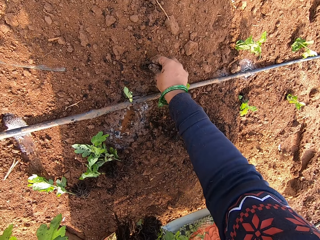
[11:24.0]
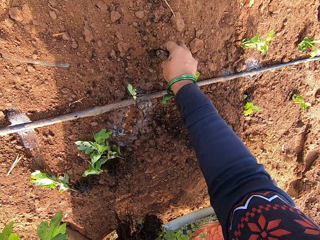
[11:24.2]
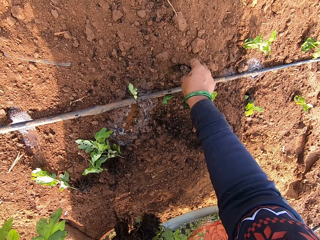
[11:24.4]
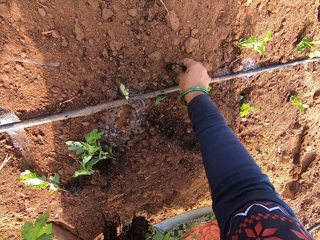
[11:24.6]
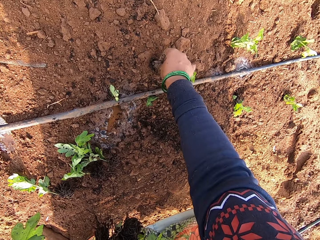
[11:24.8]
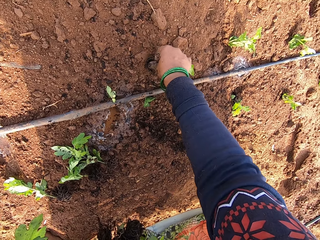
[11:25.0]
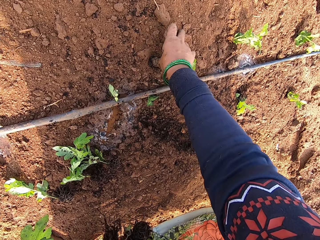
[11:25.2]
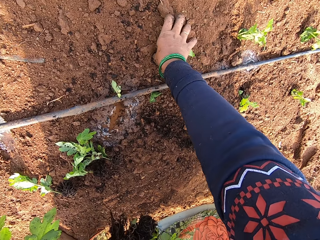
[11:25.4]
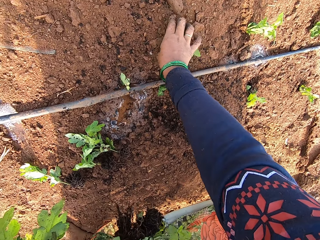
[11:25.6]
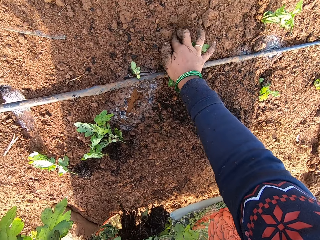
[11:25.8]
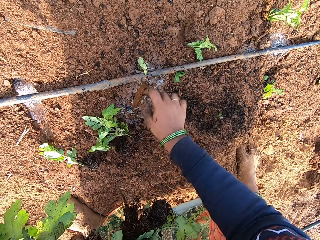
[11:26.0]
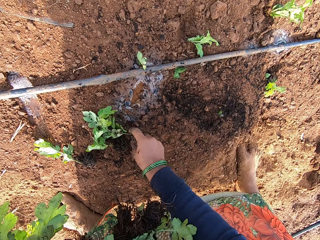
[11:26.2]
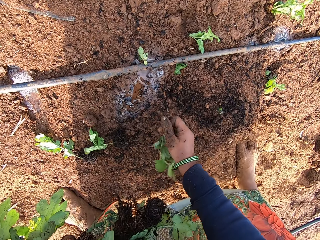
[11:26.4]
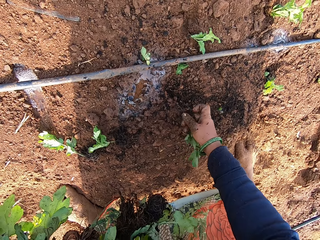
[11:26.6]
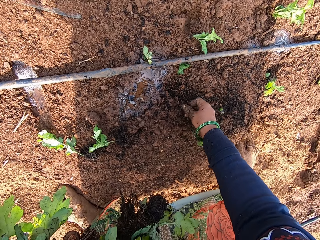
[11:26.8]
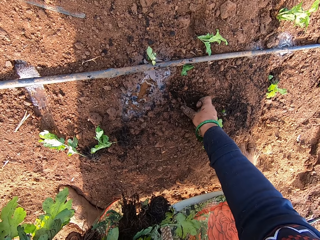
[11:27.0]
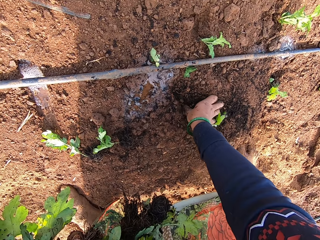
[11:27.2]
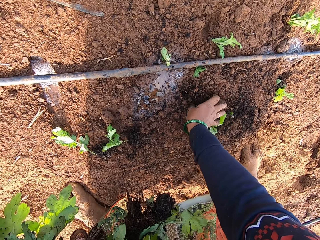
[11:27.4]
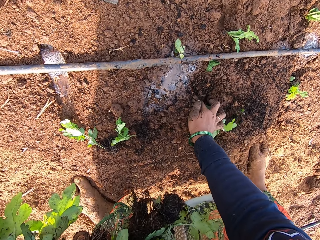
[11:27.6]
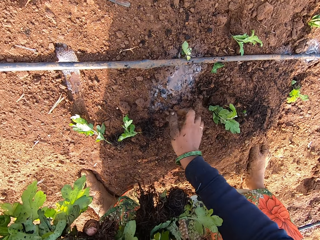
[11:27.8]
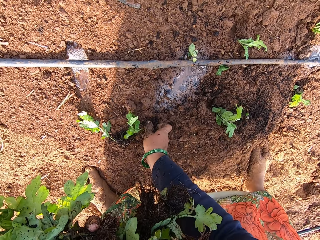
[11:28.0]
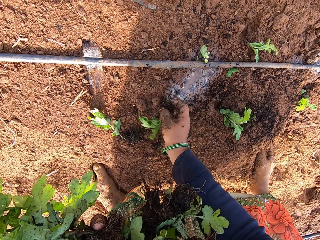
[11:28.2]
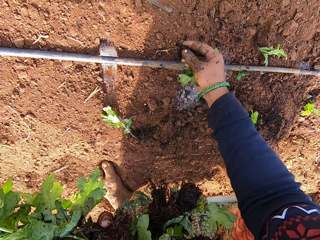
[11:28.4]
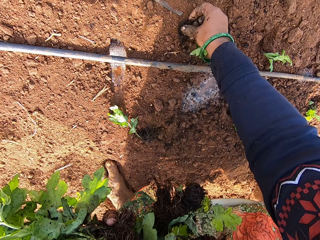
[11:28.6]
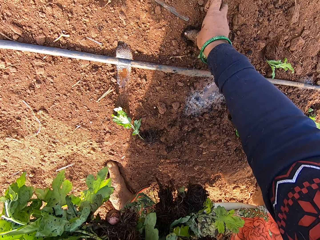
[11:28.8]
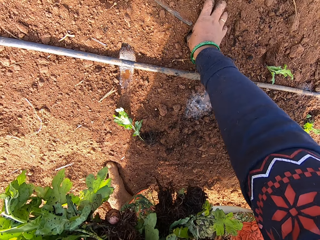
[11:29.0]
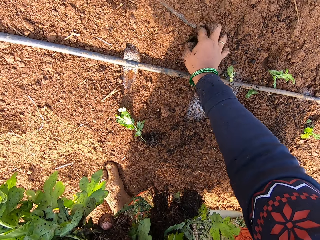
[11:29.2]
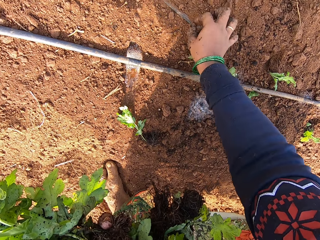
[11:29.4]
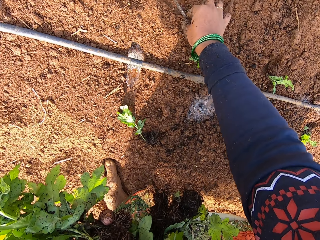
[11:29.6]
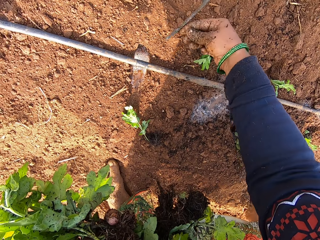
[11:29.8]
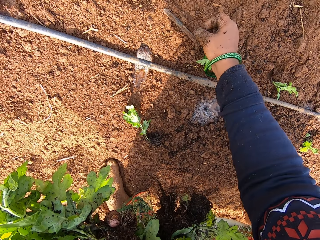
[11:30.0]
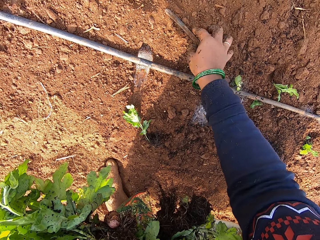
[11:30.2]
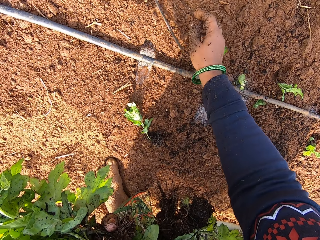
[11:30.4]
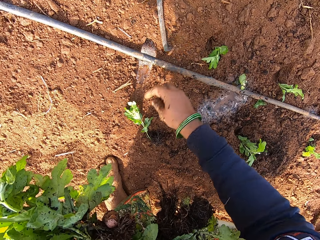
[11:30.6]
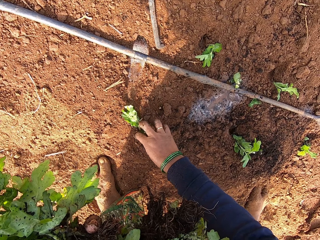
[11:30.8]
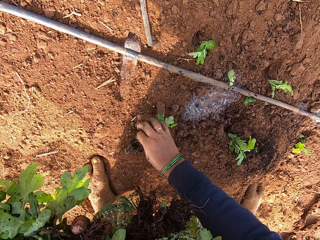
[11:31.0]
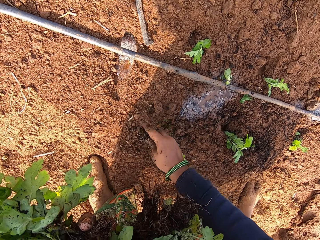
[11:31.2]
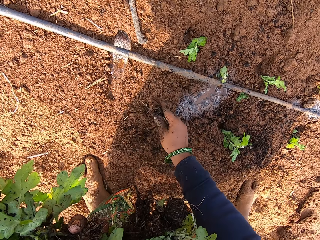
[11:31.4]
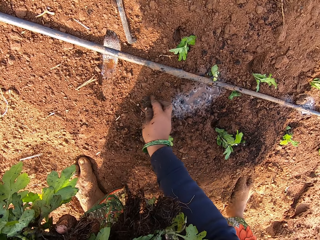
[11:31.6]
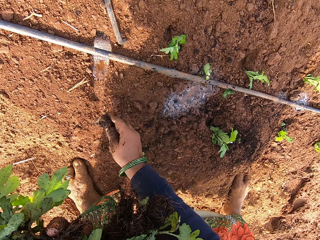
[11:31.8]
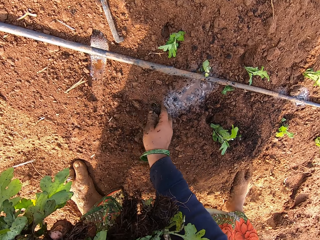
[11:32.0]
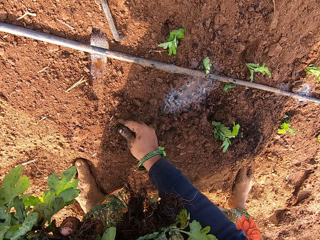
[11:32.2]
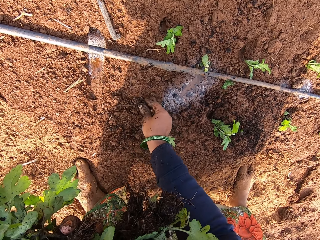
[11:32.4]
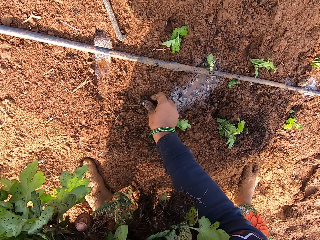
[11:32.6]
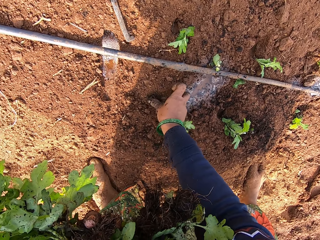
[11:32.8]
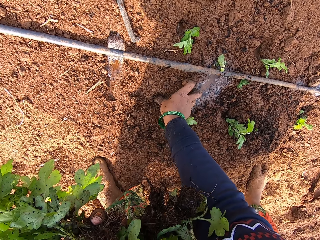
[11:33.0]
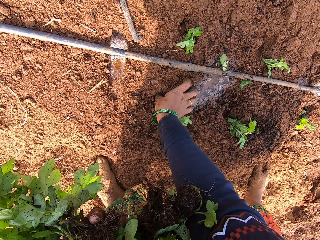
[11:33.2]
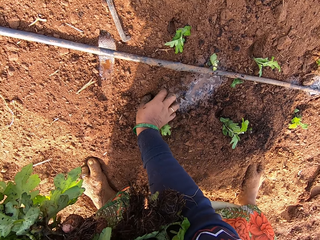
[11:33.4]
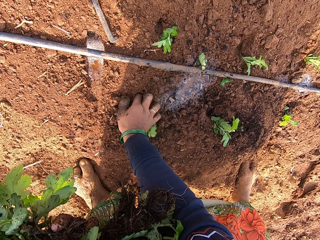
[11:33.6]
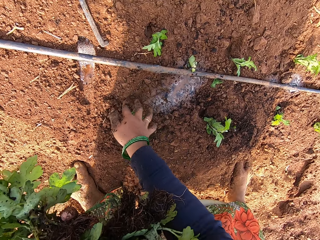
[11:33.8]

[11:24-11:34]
A man interacts with another man. The camera wearer plants the vegetable leaf in her right hand on the ground. She picks a vegetable leaf from the ground with her right hand. She plants the vegetable leaf on the ground with her right hand. She picks a vegetable leaf from the ground with her right hand. She plants the vegetable leaf on the ground with her right hand. She picks a vegetable leaf from the ground with her right hand. She clears some soil on the ground with her right hand. She plants the vegetable leaf on the ground with her right hand.

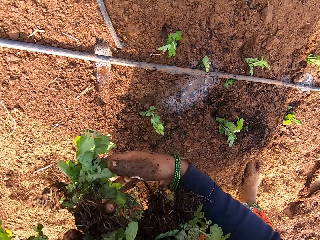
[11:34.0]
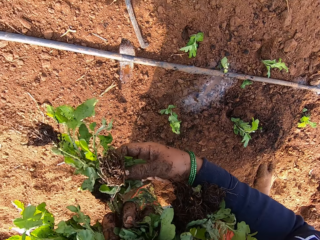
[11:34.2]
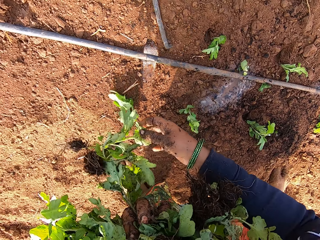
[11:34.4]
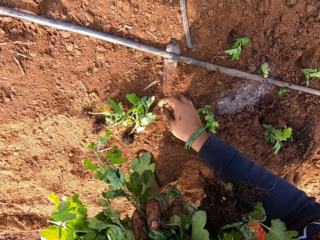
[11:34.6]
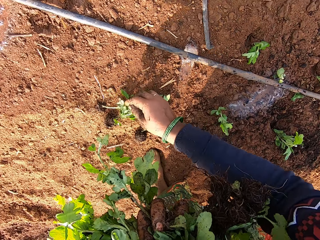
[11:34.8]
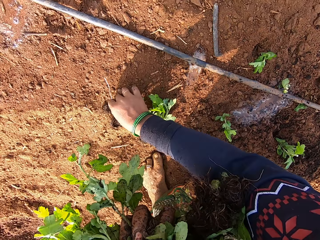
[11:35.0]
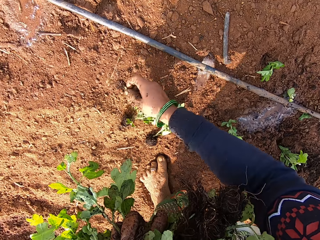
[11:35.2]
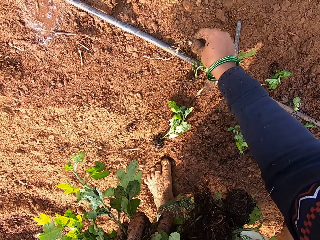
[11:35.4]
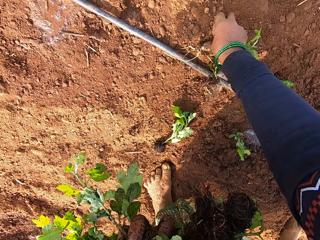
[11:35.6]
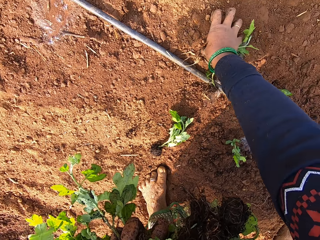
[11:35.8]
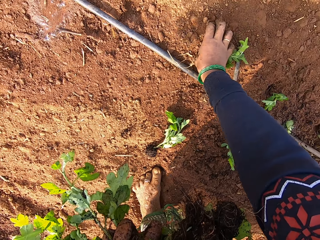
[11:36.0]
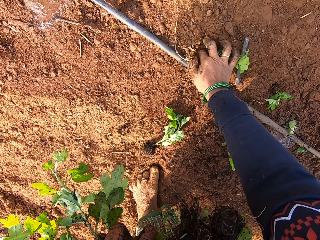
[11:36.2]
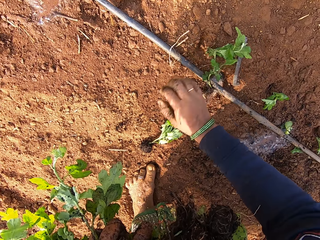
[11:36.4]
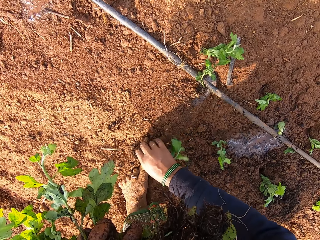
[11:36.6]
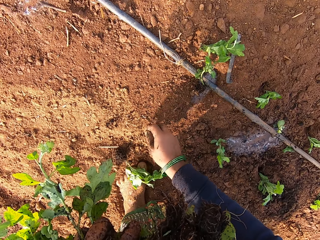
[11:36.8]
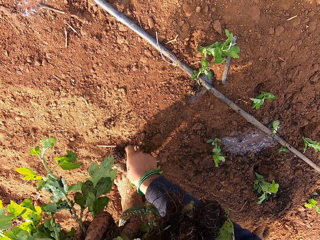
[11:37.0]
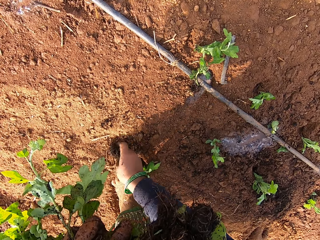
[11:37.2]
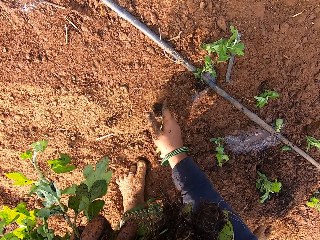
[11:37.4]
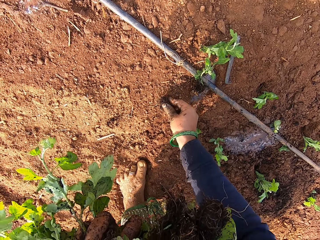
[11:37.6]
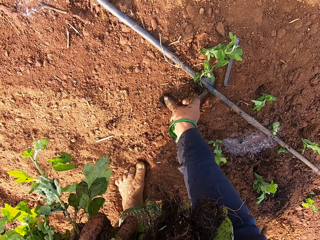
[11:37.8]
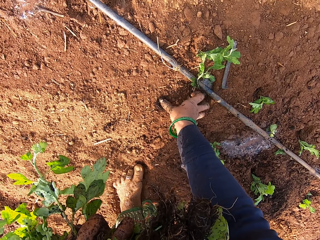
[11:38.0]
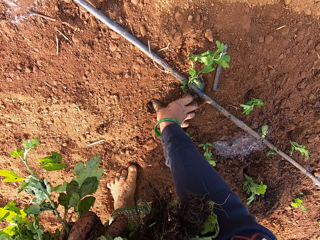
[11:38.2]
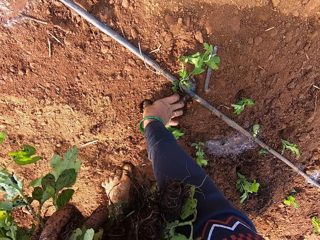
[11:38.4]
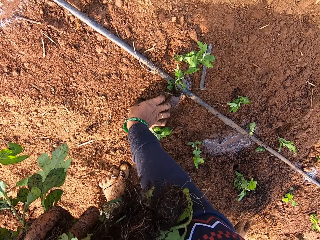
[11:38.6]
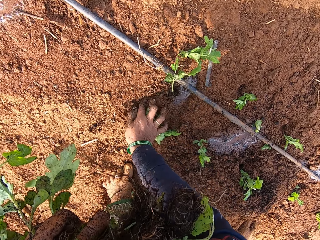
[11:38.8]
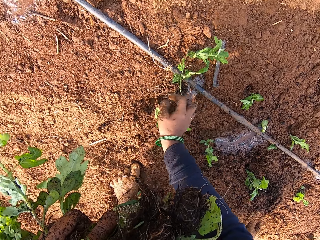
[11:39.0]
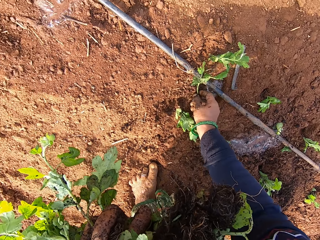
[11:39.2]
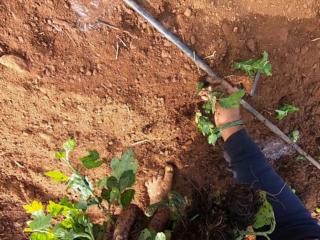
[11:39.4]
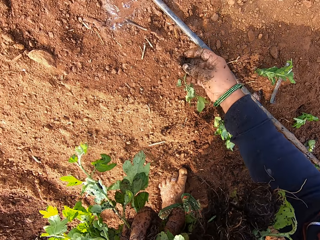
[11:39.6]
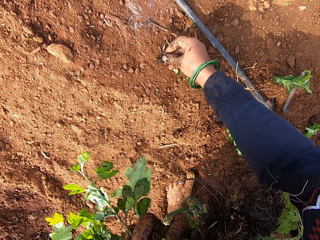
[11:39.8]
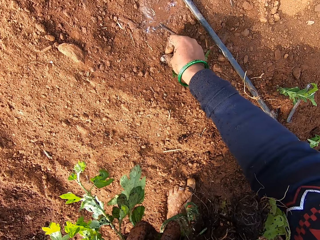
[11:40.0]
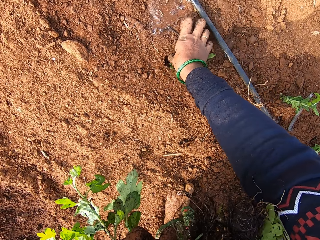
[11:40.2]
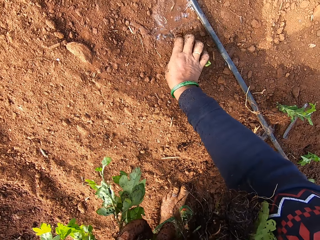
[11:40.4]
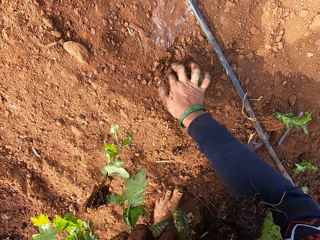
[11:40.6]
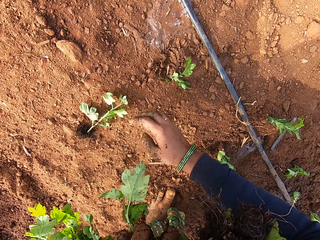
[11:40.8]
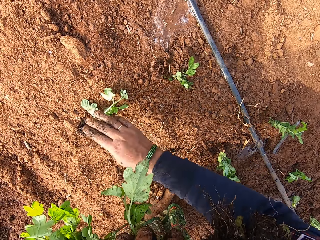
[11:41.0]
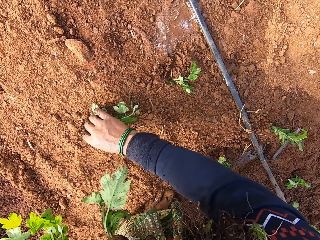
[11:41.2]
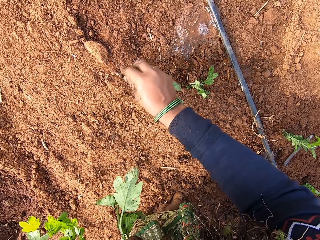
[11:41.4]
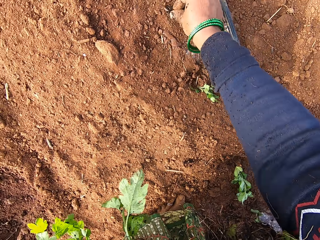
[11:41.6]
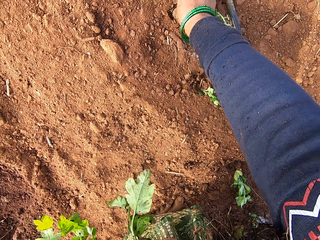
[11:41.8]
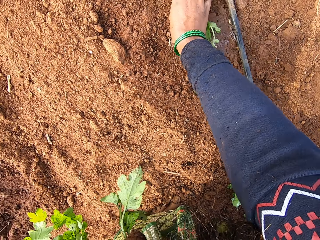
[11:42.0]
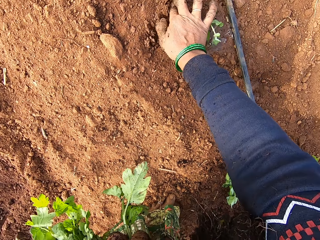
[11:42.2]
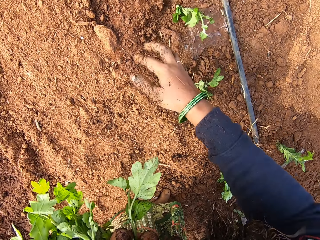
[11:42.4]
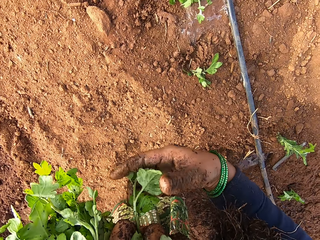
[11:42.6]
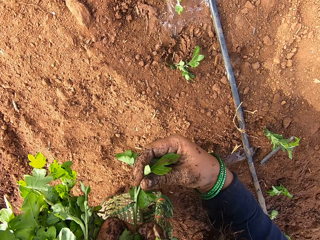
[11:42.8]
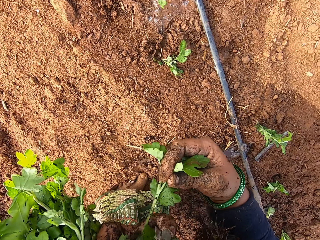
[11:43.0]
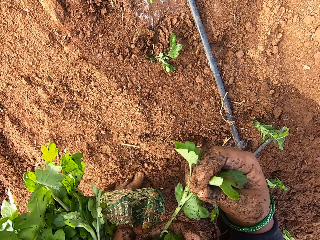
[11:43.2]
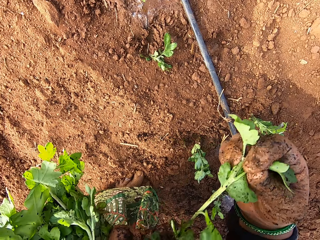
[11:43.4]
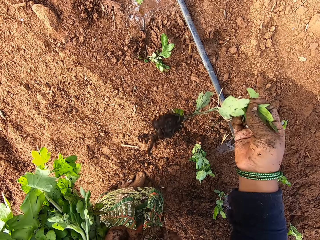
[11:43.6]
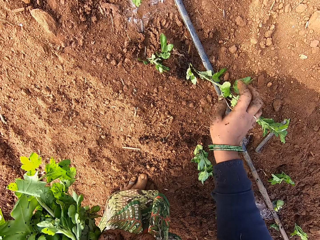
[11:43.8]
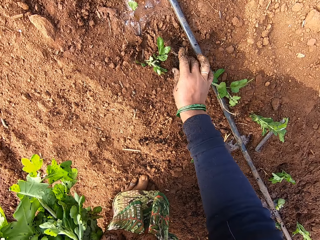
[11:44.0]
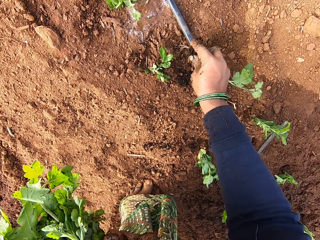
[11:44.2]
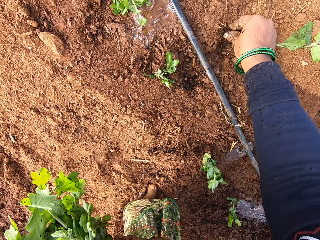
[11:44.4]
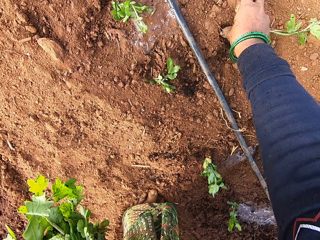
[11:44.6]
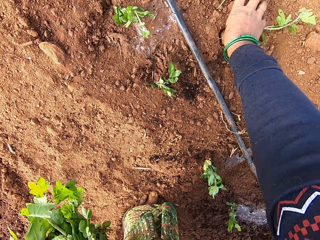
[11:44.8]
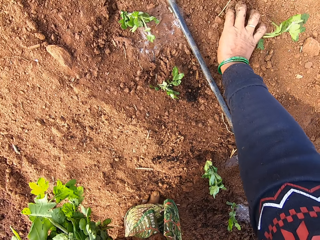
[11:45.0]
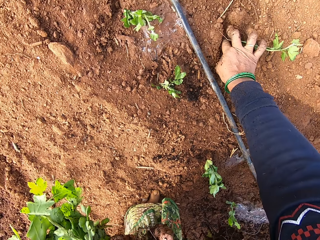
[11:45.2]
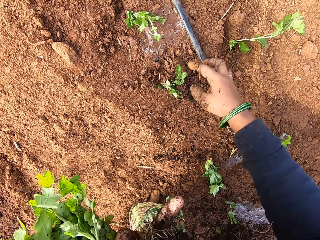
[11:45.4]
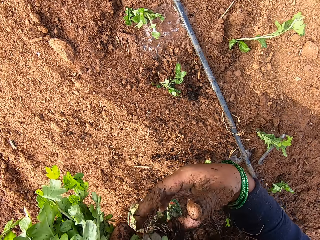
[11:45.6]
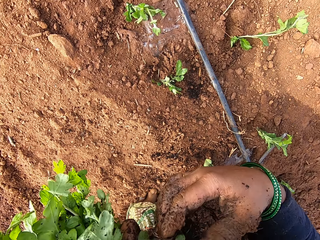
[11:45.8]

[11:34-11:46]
The camera wearer drops some vegetable leaves on the ground with her left hand. She picks a vegetable leaf from the ground with her right hand. She plants the vegetable leaf on the ground with her right hand. She picks a vegetable leaf from the ground with her right hand. She plants the vegetable leaf on the ground with her right hand. She picks a vegetable leaf from the ground with her right hand. She plants the vegetable leaf on the ground with her right hand. She picks a vegetable leaf from the ground with her right hand. She does it again. She plants the vegetable leaf on the ground with her right hand. She interacts with a man and a group of people. She drops a vegetable leaf on the ground from her left hand with her right hand. She dialogues with the man. The man interacts with the camera wearer and the group of people. The camera wearer picks the vegetable leaf from the ground with her right hand. She plants the vegetable leaf on the ground with her right hand.
